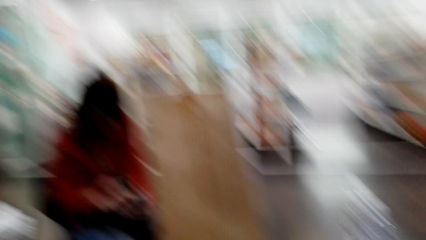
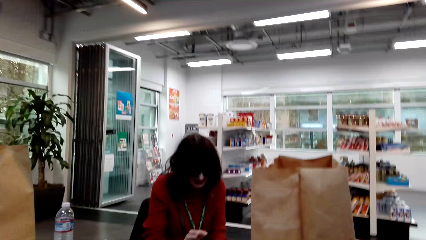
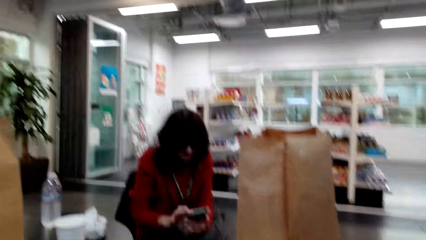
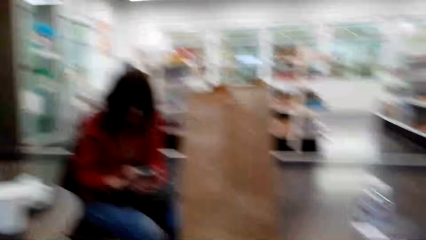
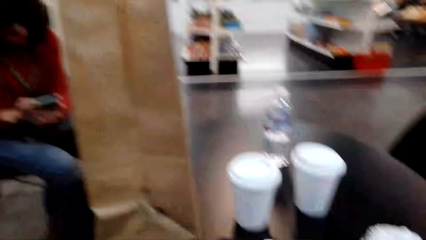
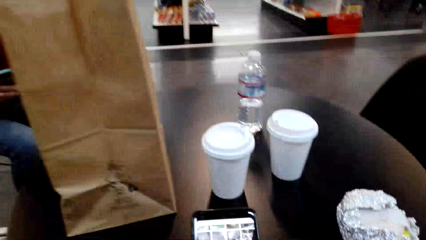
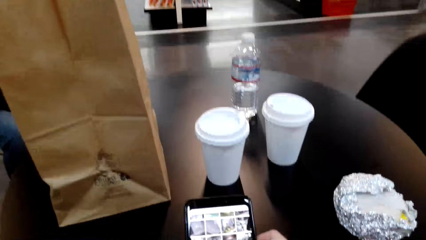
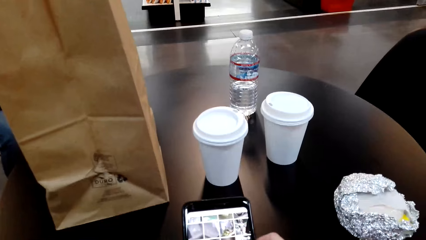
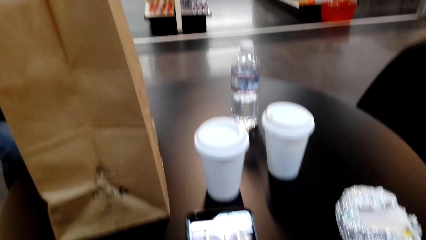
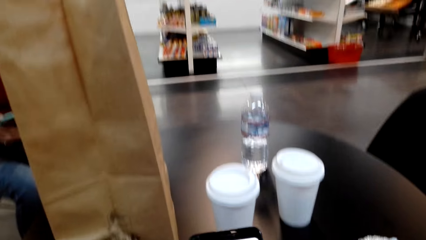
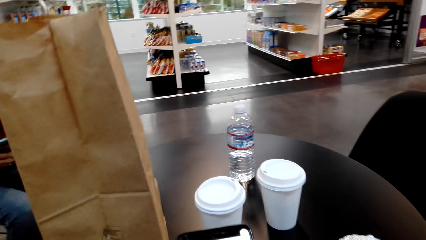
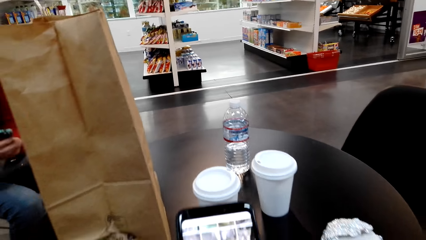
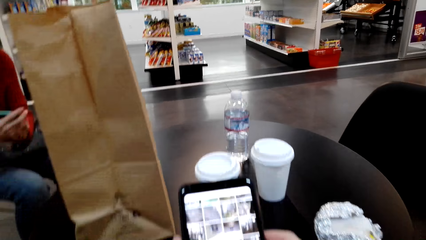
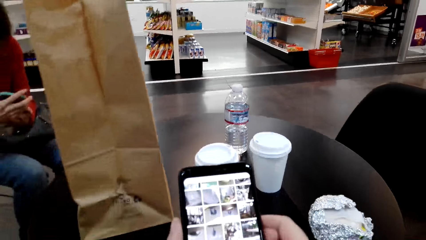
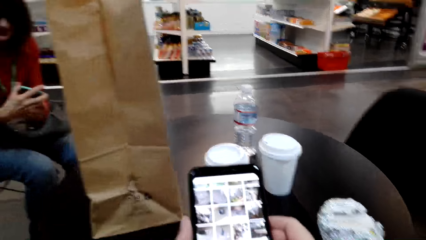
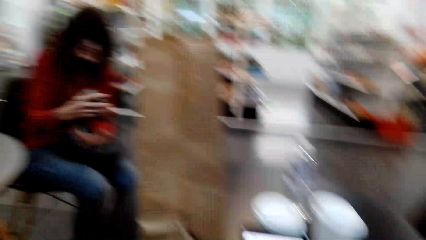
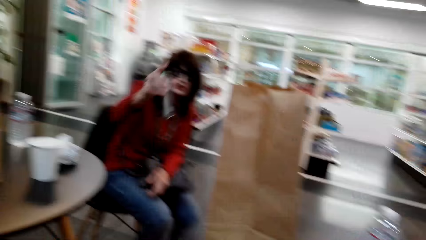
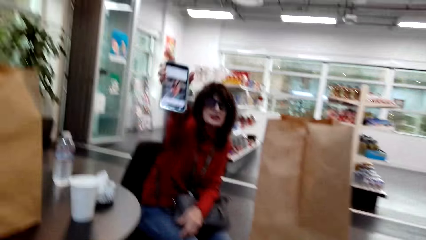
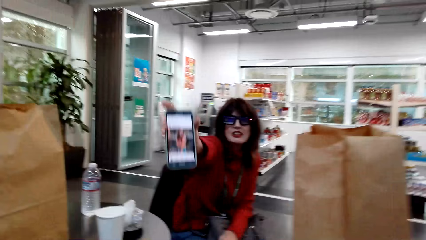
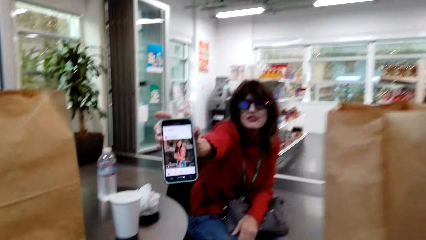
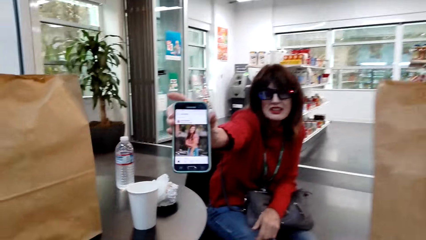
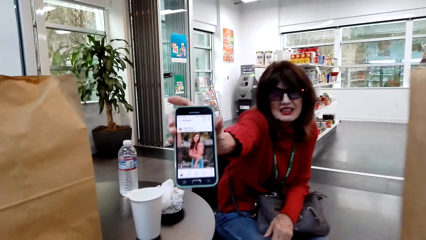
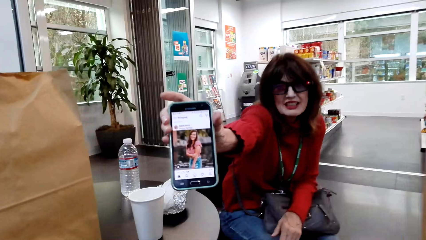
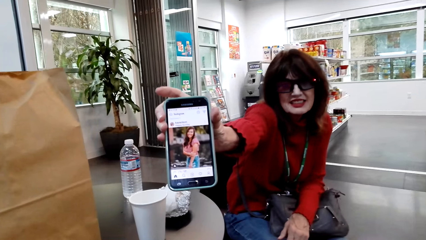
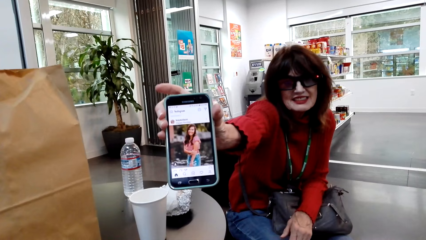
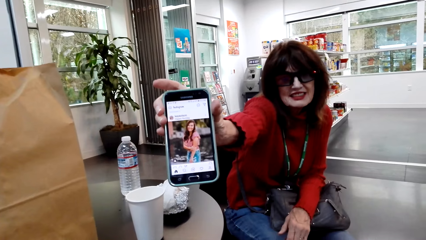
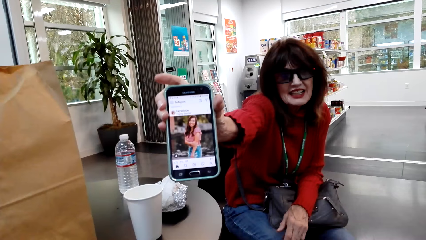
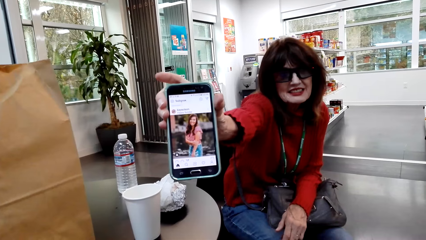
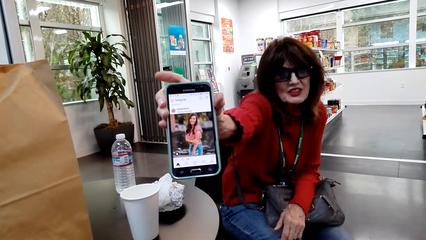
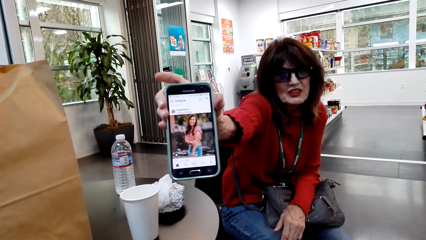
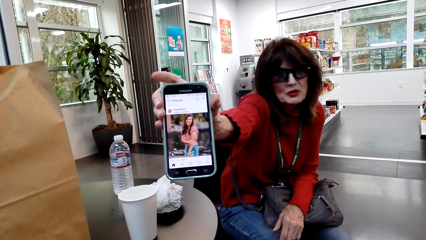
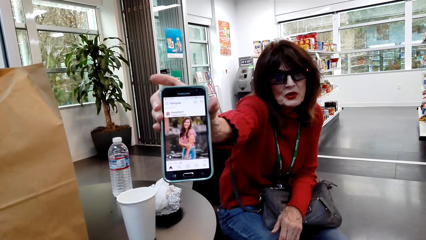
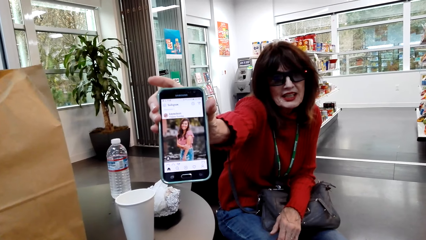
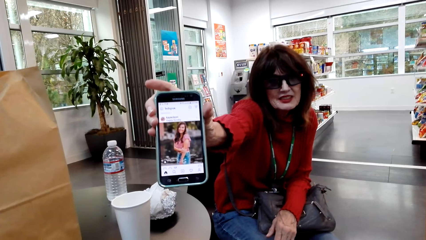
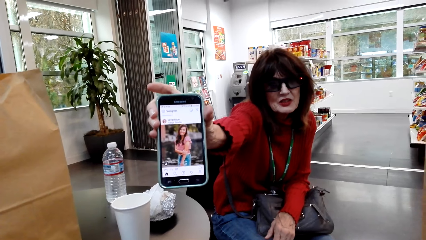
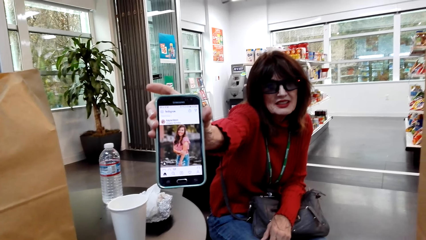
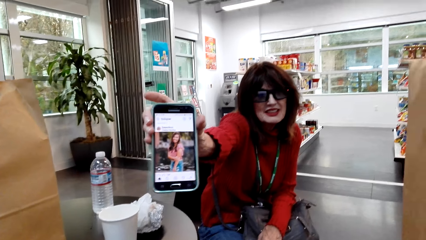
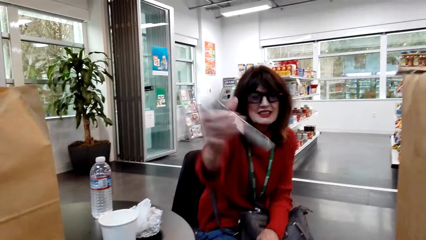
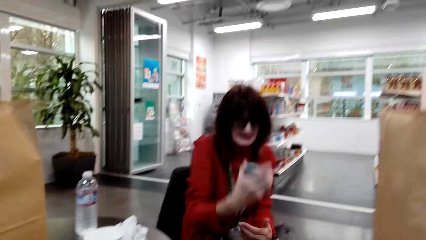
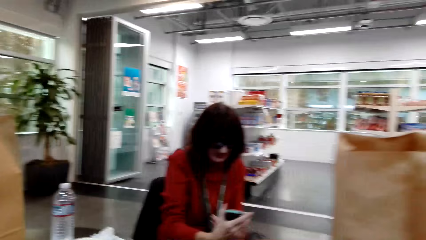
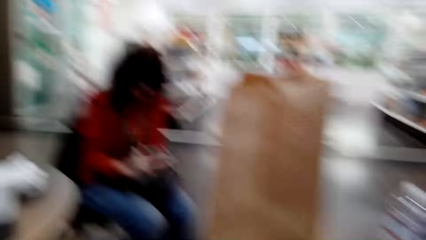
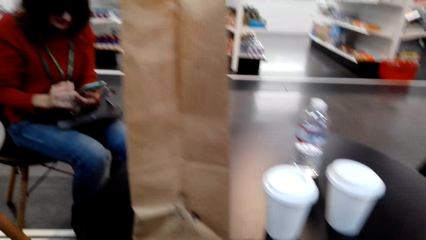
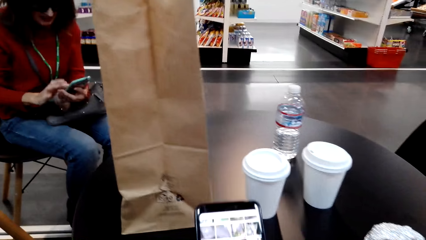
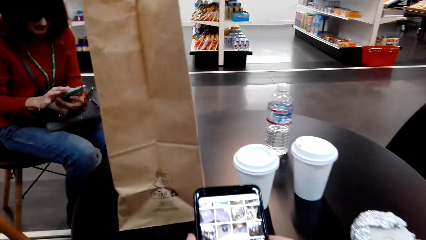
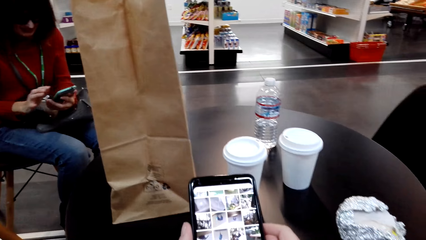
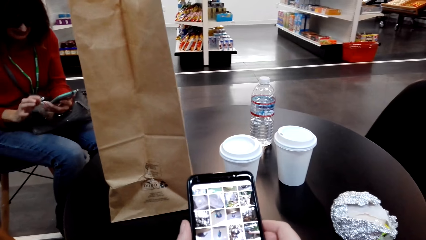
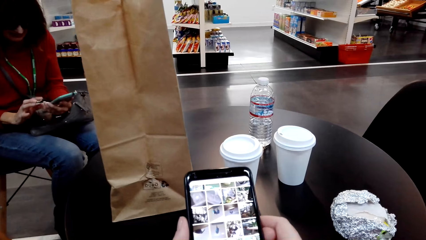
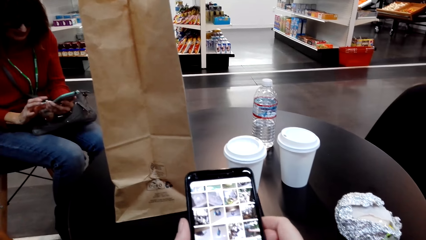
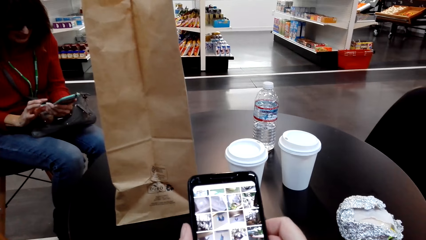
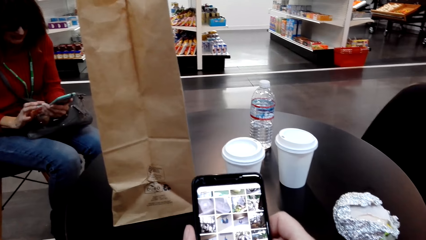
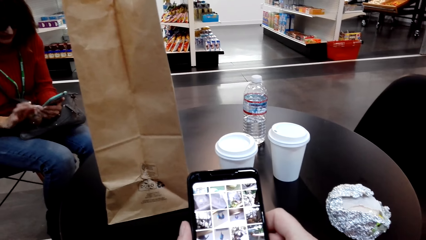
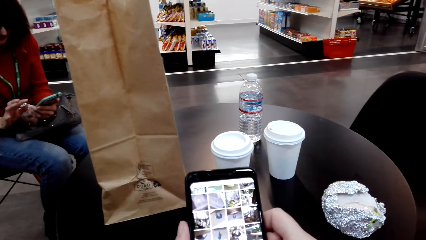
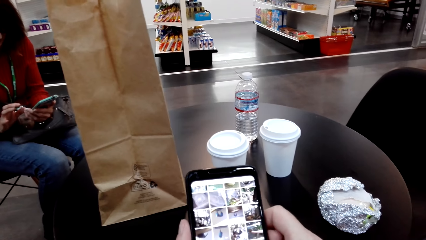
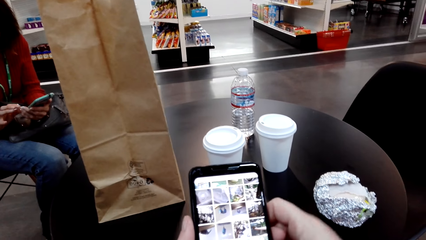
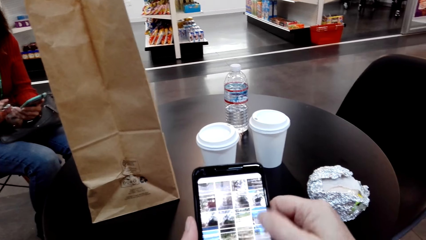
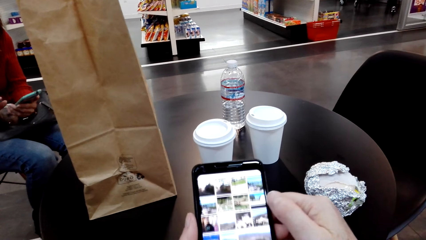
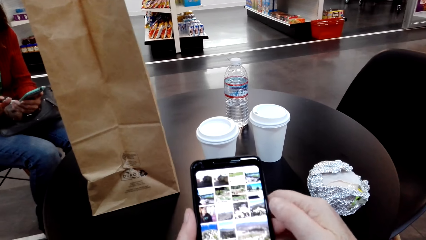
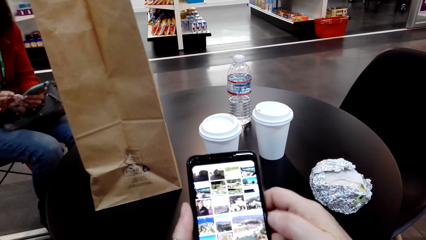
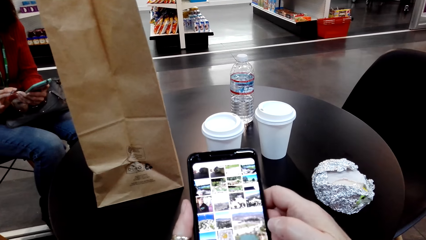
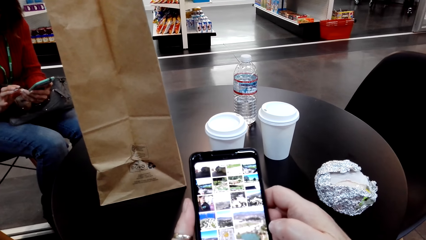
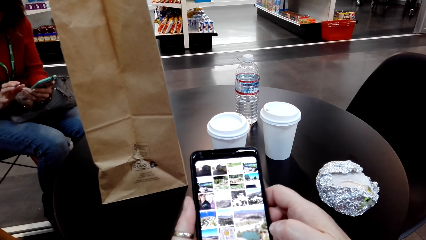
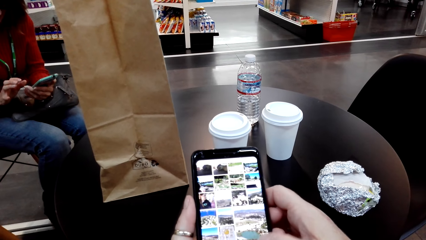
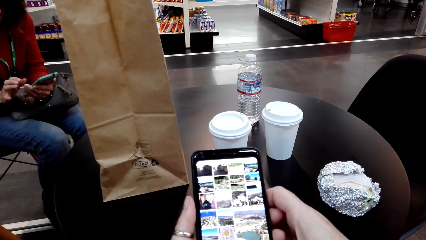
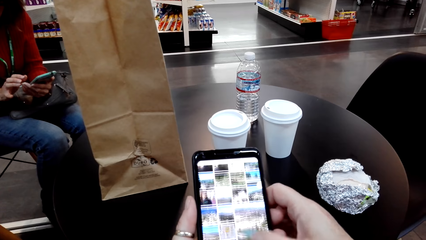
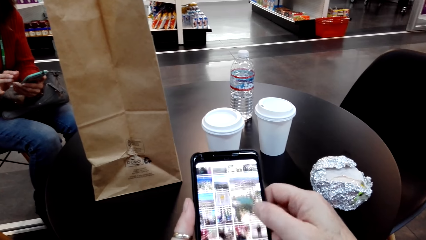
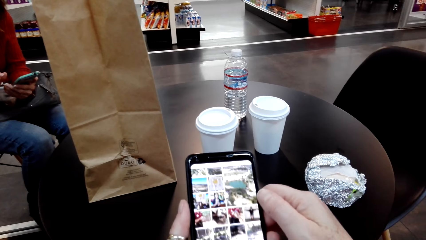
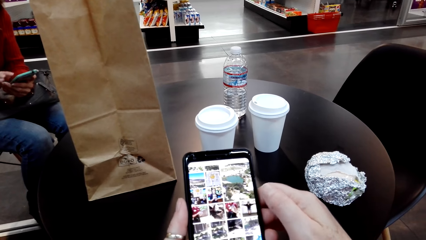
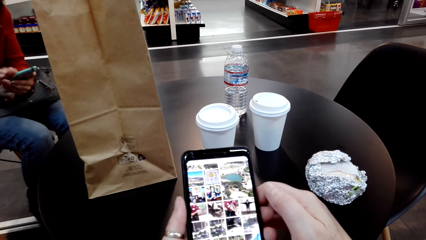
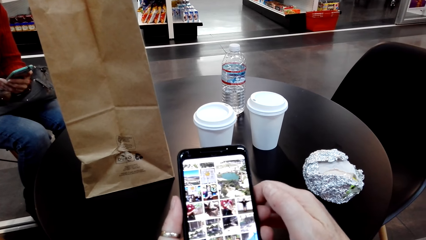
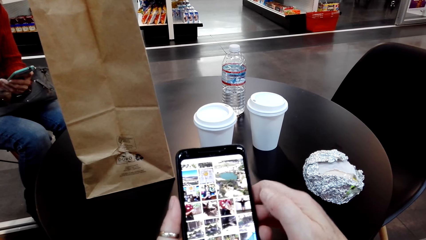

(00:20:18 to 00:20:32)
A woman shows the camera wearer a picture in her phone. The woman operates her phone. The camera wearer browses on her phone.

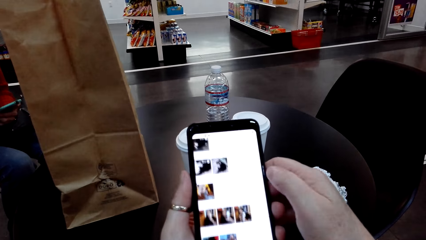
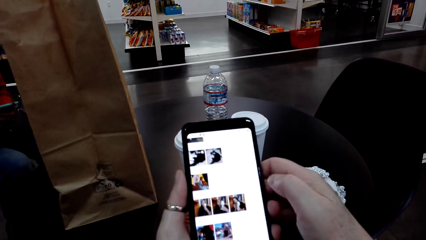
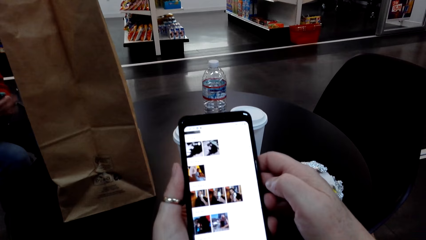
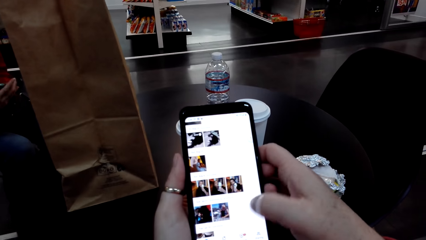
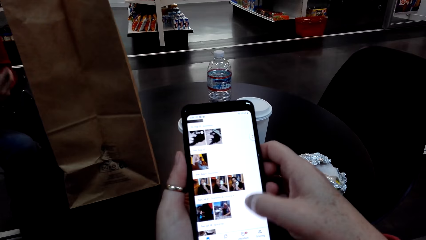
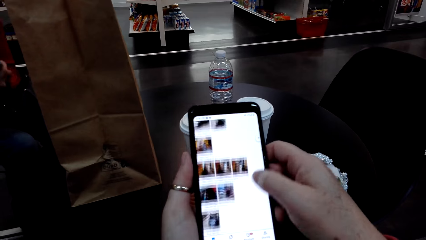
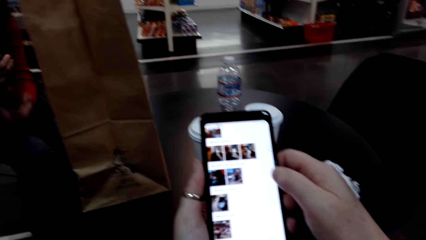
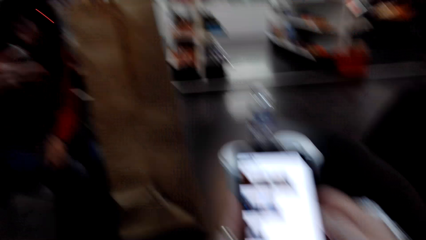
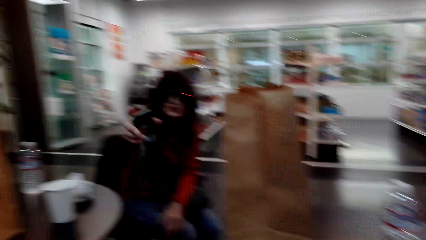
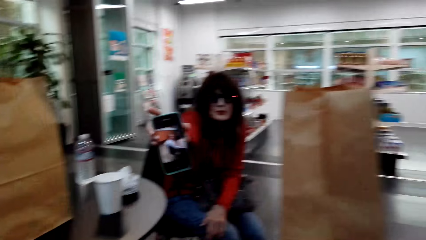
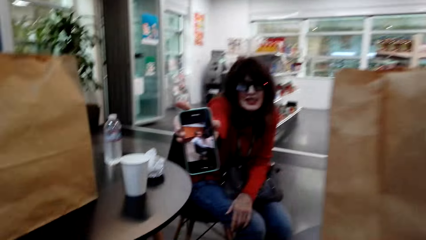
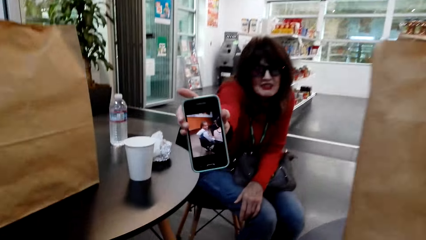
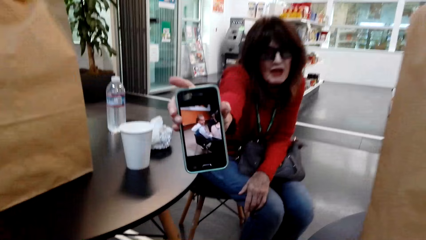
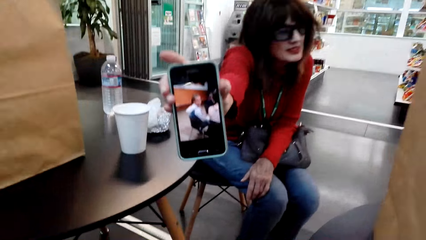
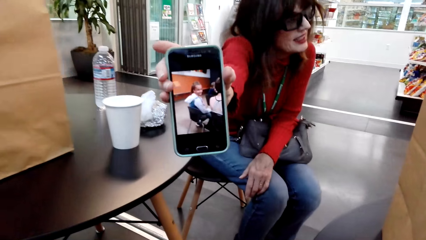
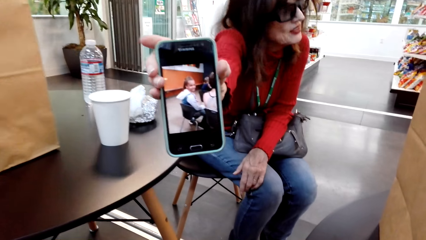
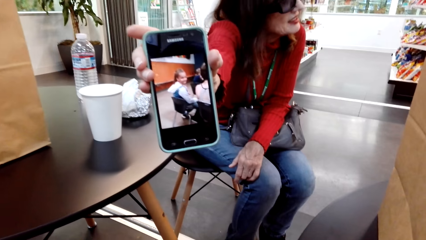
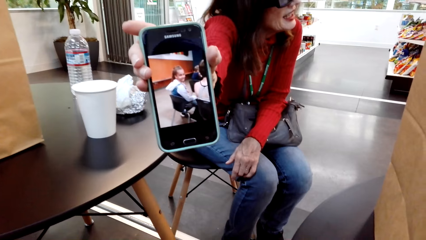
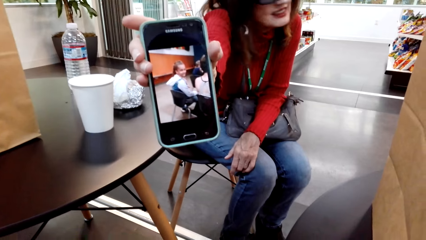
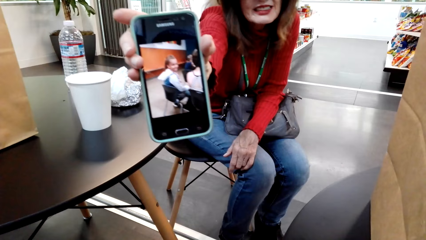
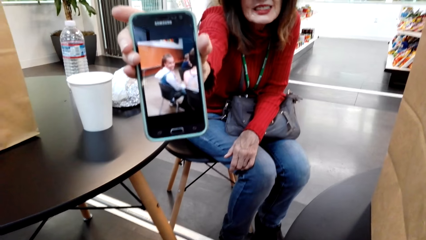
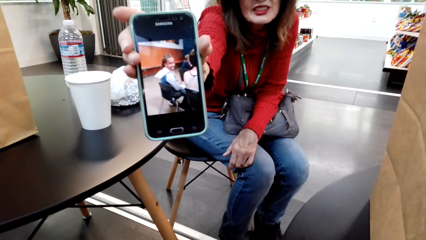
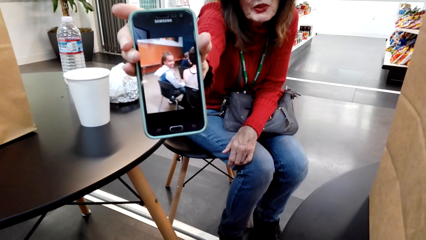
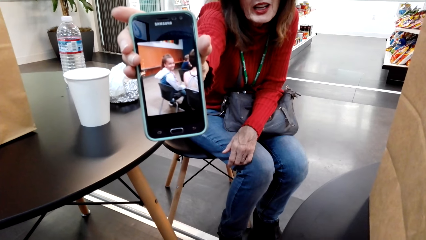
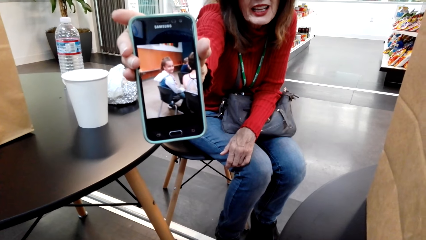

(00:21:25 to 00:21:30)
A woman shows the camera wearer a picture in her phone.
